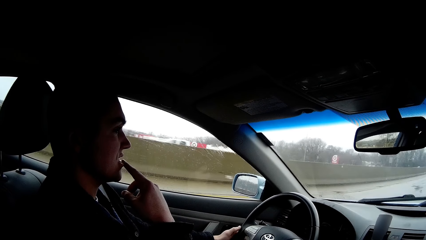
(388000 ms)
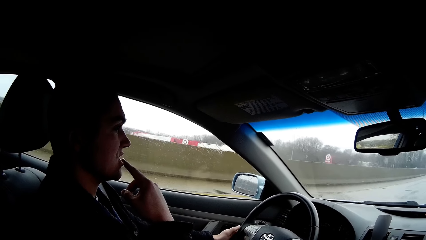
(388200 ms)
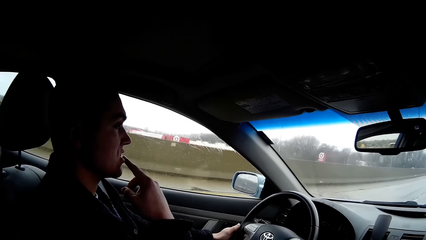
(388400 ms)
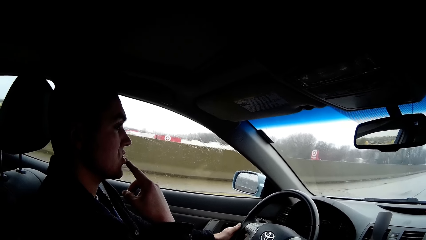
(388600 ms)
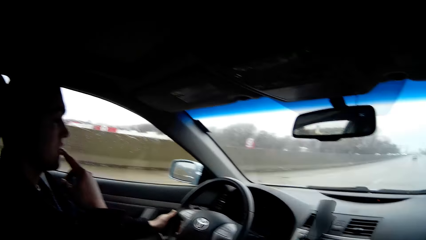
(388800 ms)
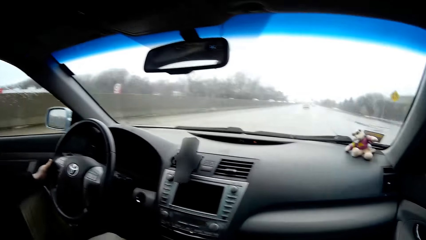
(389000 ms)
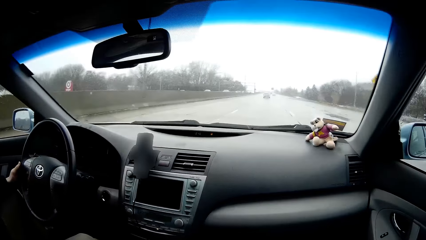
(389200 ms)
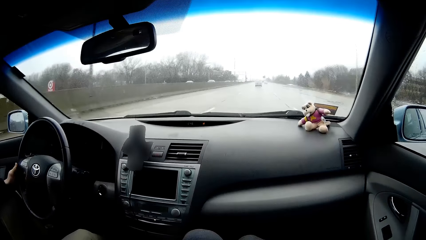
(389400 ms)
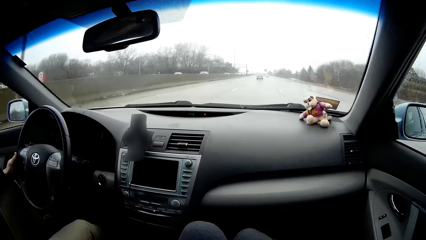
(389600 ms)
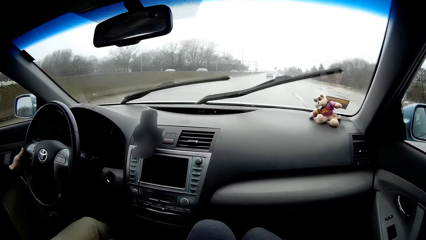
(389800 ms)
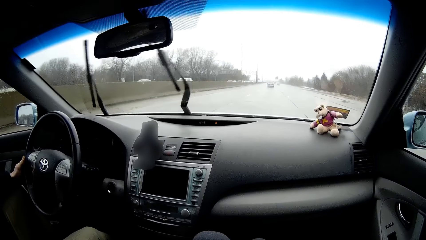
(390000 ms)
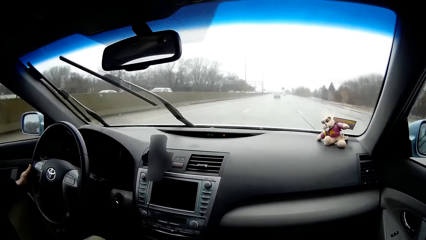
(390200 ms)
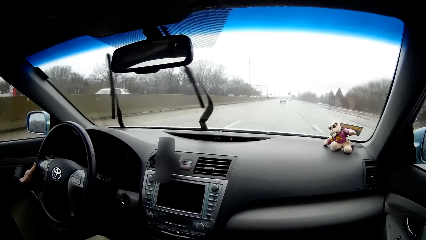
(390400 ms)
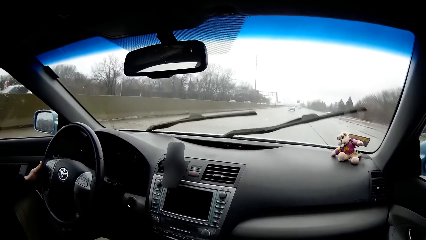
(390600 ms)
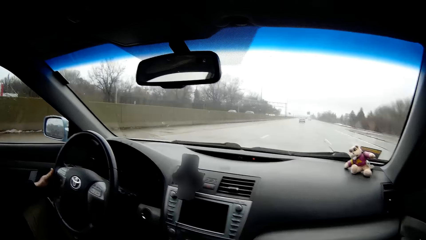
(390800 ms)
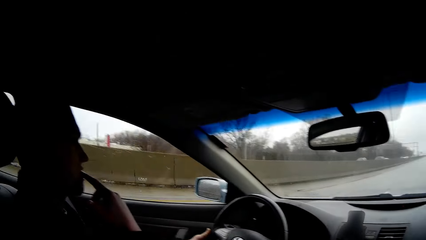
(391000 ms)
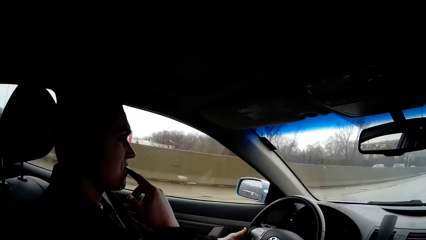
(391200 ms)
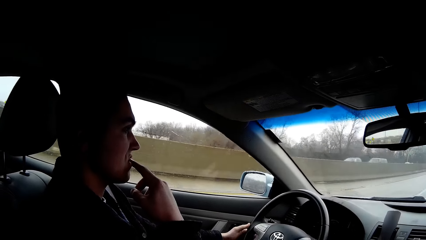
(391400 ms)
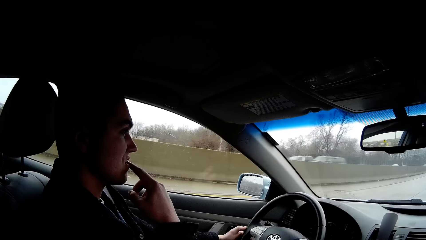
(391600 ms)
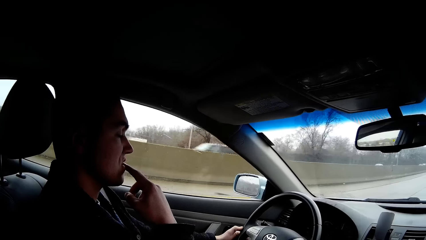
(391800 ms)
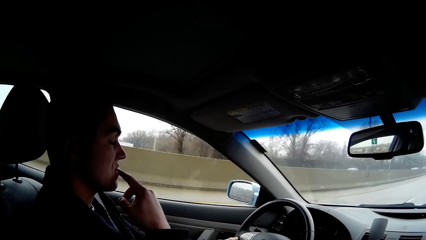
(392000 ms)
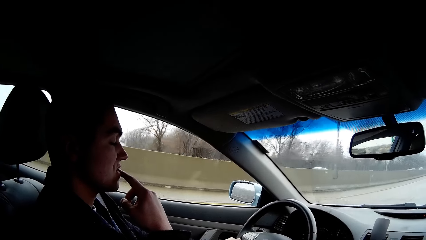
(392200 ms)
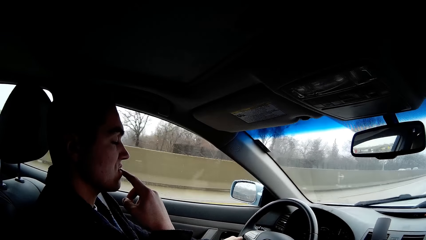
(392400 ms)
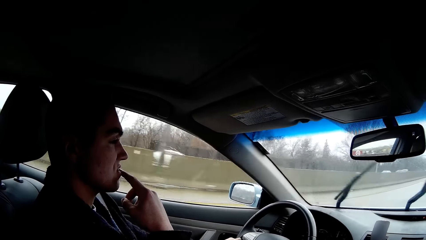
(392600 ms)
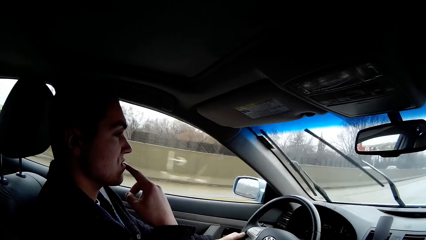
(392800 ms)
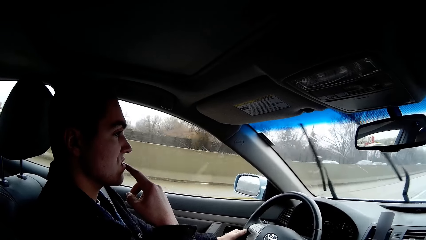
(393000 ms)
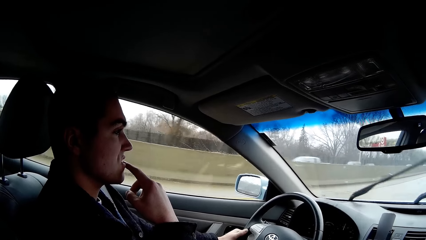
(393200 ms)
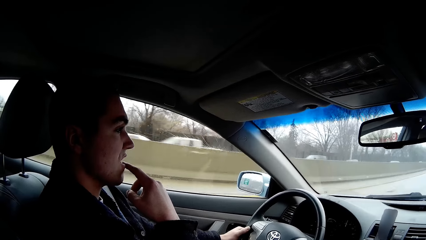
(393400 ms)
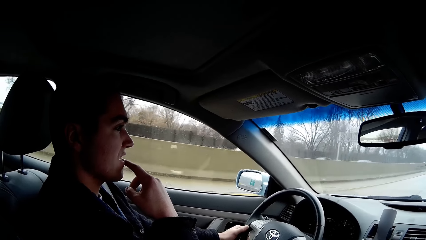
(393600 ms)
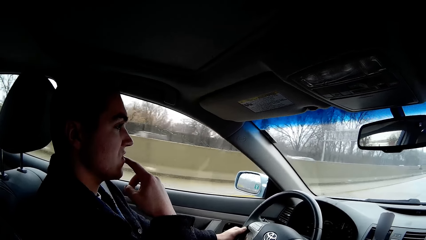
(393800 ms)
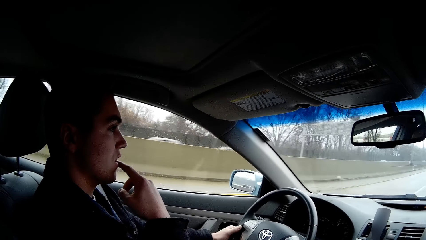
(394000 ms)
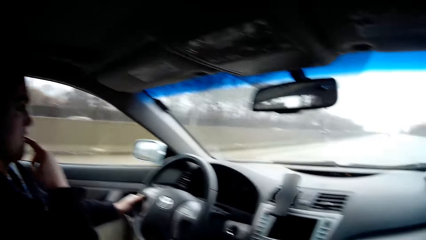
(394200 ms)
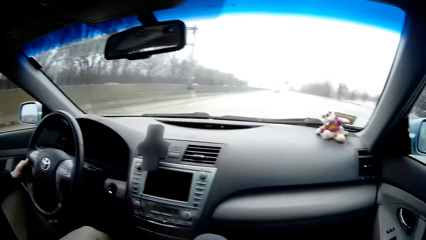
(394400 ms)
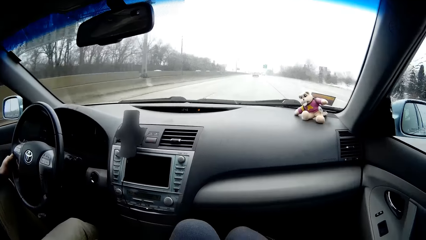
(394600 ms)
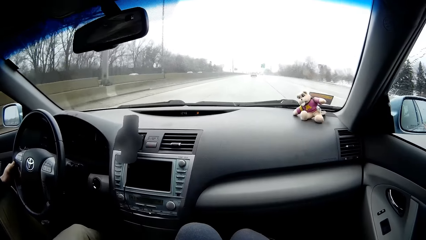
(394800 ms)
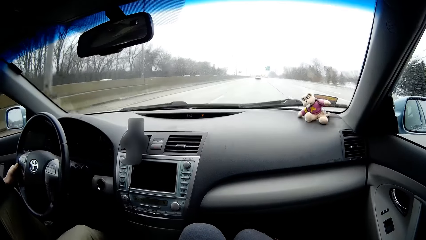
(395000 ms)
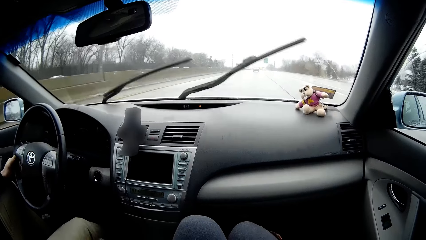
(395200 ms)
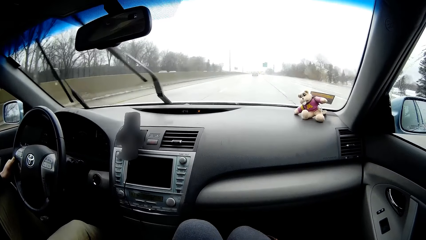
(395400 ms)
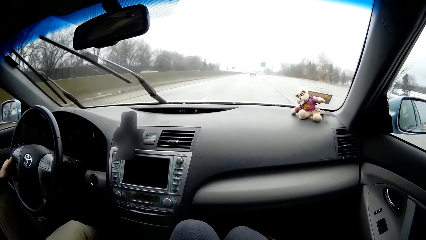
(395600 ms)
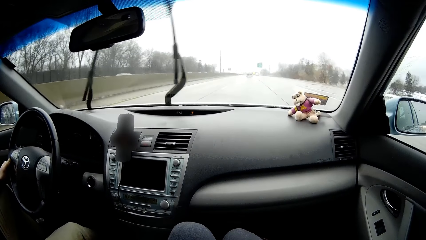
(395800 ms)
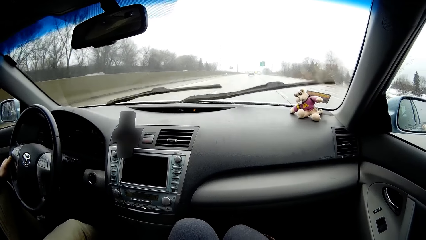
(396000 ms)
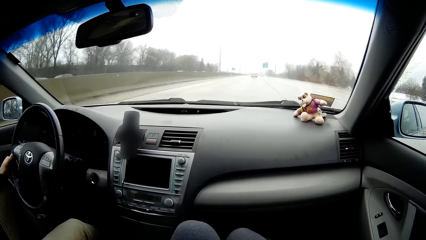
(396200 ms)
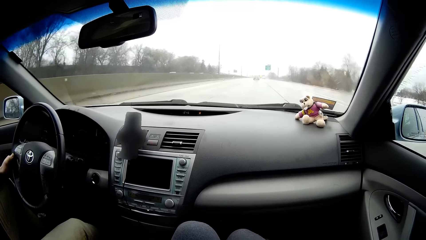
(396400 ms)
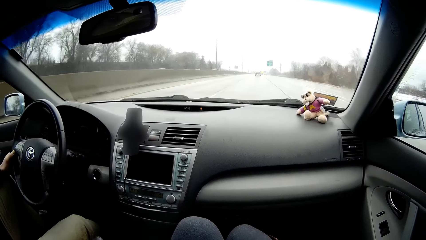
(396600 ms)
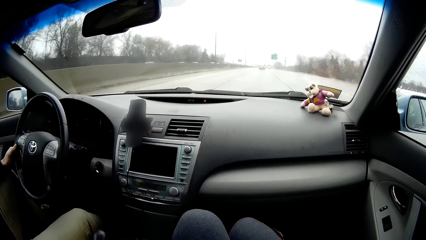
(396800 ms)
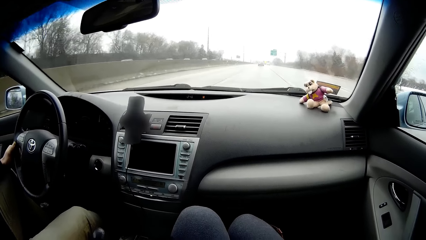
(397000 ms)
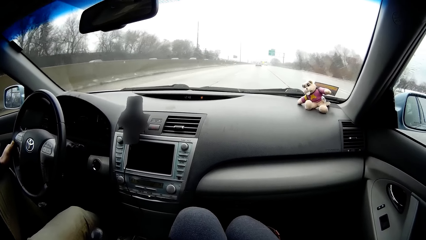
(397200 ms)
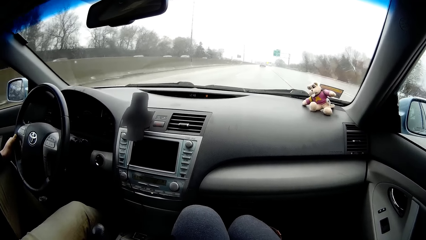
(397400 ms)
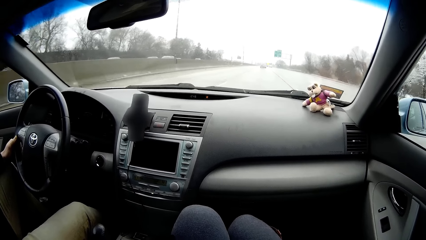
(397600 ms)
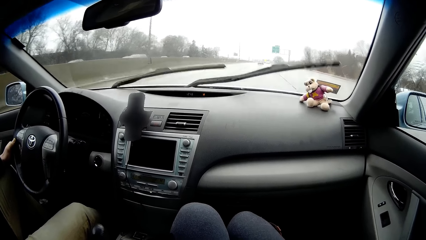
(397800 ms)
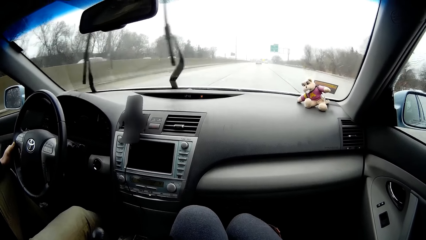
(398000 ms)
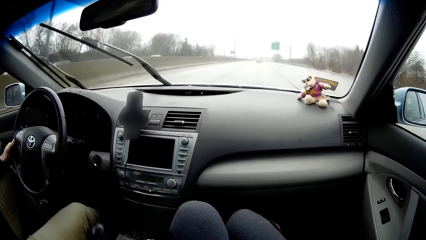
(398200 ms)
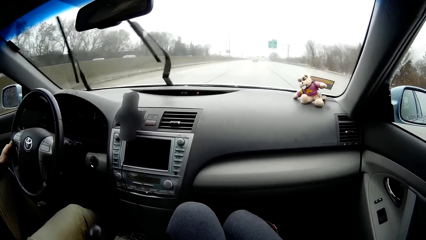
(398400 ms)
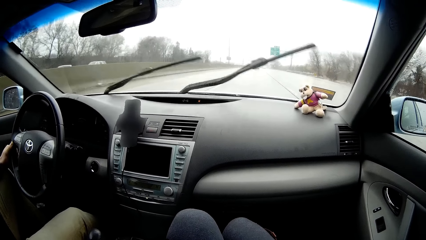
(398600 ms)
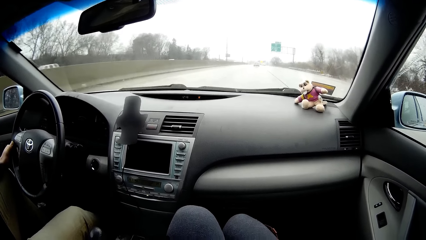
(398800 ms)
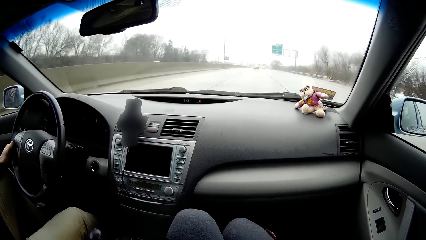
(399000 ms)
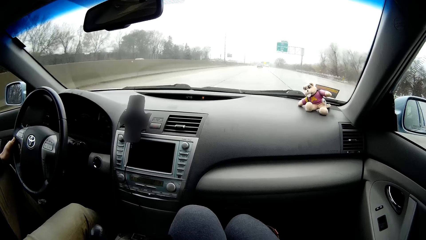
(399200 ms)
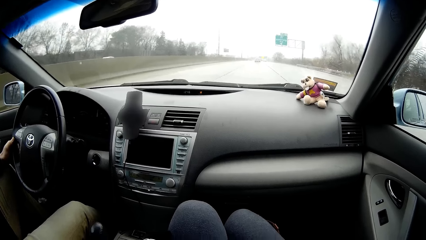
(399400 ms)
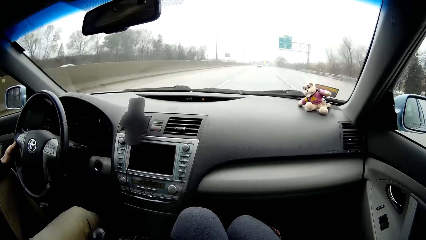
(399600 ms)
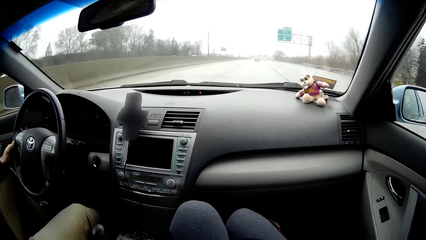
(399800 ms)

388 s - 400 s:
The camera wearer looks at the road. They look at a man. They look at the road.

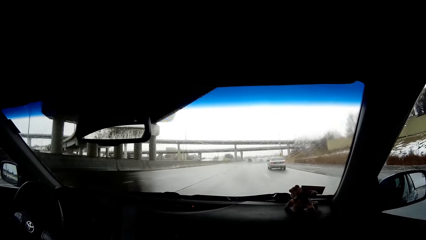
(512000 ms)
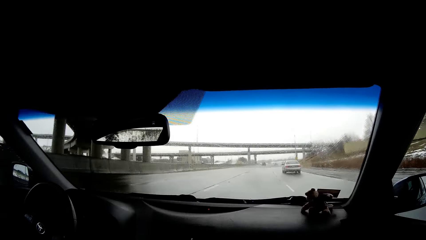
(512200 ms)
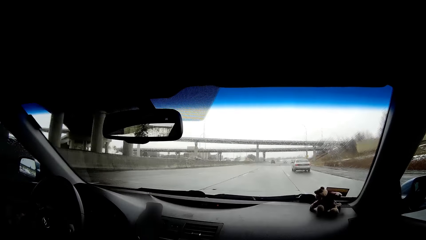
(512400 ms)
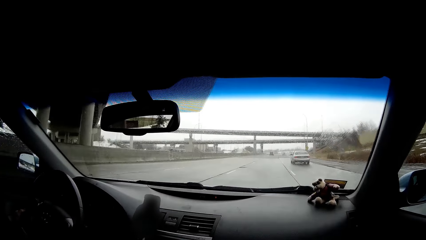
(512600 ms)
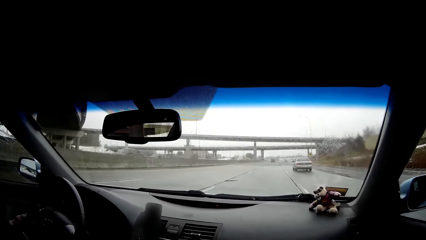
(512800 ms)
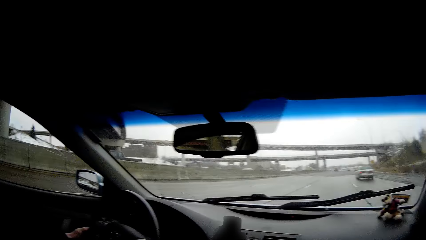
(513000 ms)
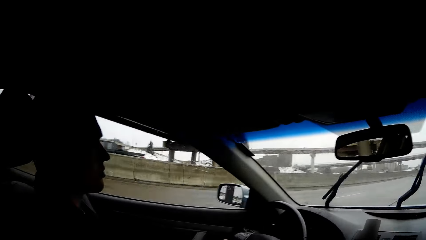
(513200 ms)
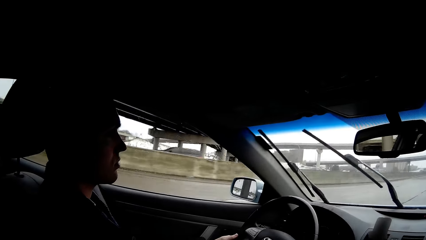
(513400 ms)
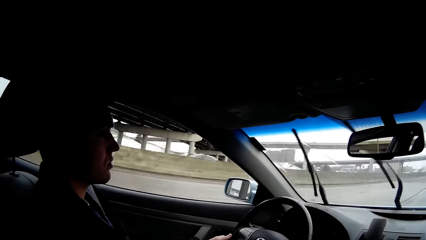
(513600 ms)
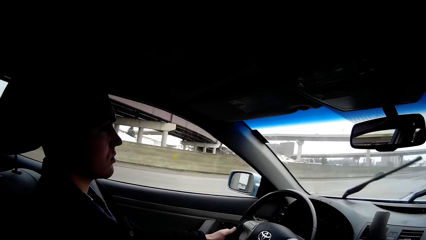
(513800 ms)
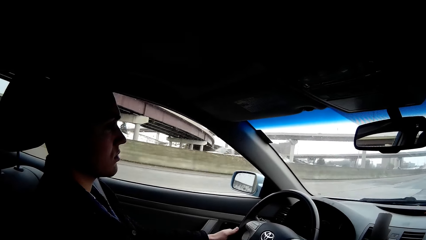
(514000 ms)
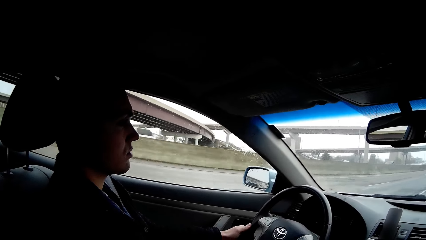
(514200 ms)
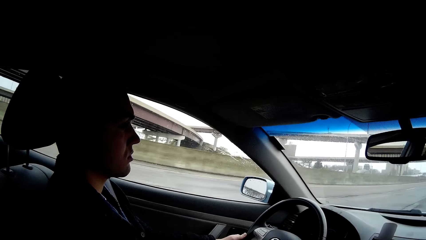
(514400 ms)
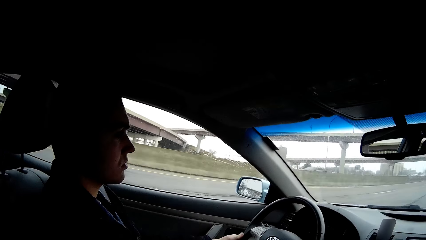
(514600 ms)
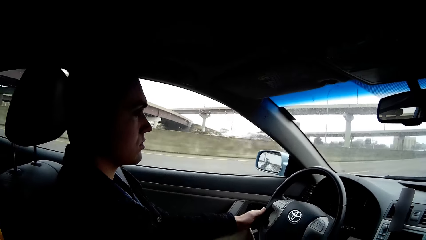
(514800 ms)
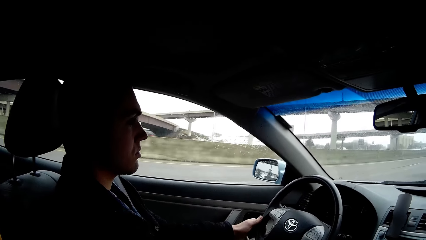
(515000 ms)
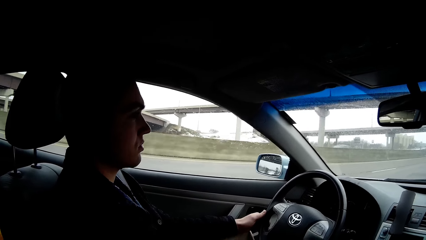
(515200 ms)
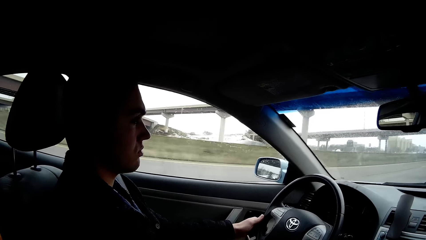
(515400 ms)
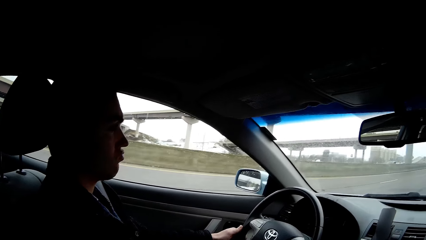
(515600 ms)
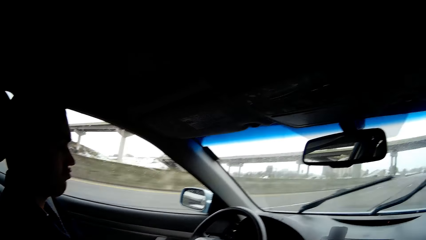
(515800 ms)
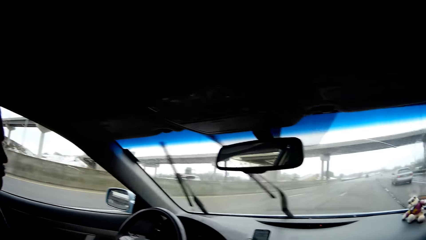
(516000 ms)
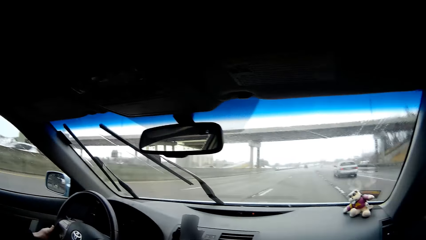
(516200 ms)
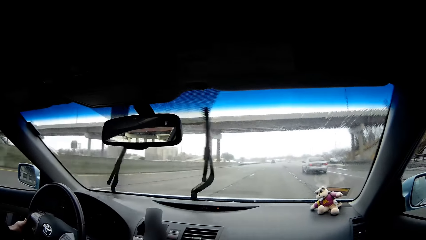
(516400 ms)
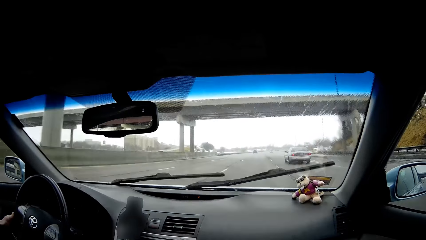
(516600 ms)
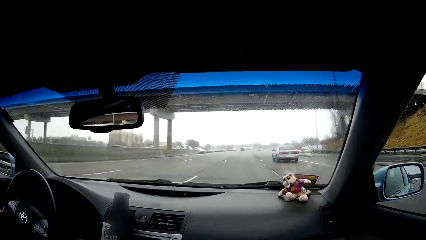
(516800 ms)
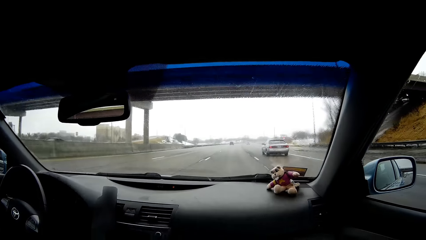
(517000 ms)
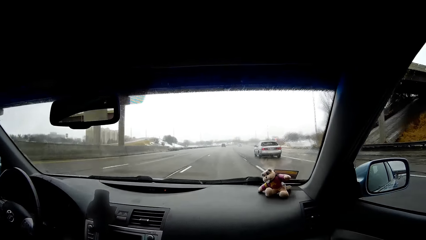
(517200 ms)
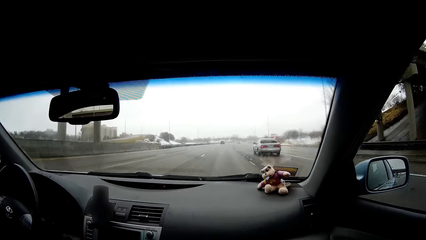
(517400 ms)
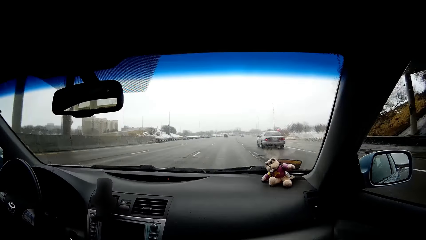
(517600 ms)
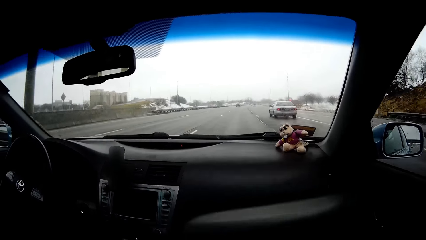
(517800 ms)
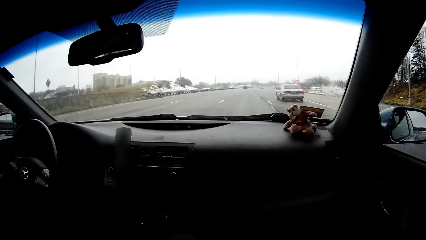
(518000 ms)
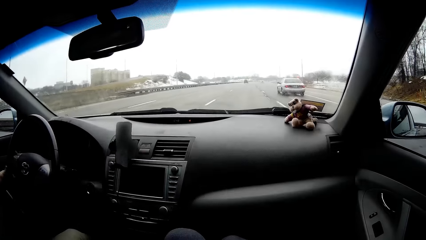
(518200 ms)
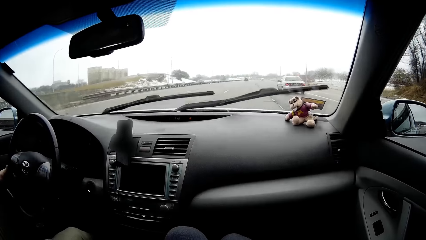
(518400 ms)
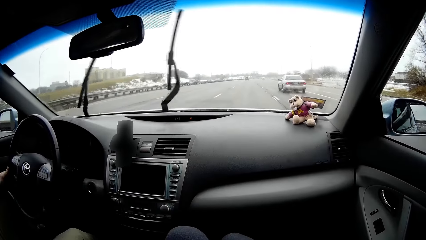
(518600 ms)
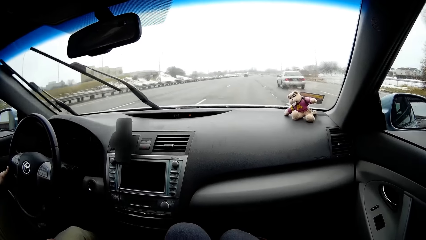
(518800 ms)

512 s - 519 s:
The camera wearer looks at a man. They look at the road.
